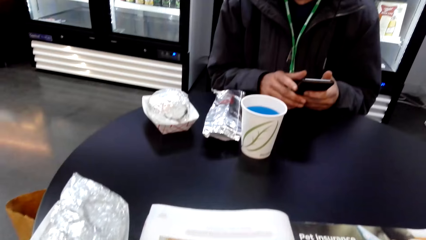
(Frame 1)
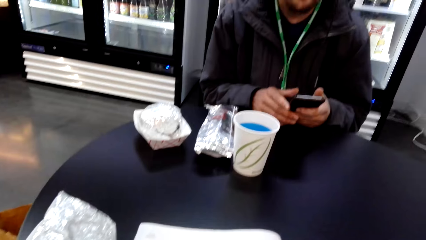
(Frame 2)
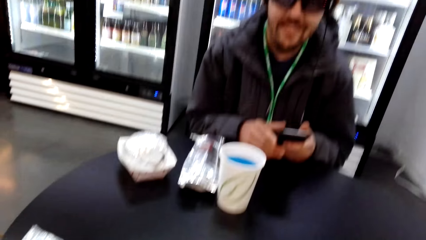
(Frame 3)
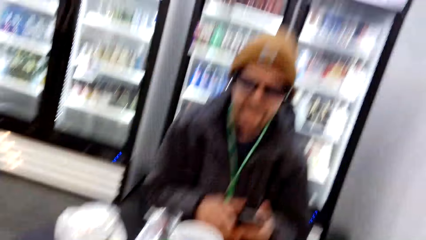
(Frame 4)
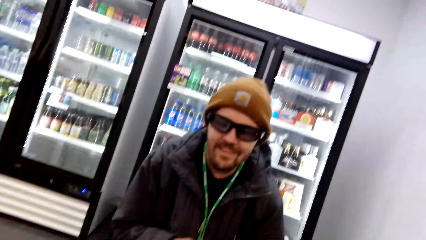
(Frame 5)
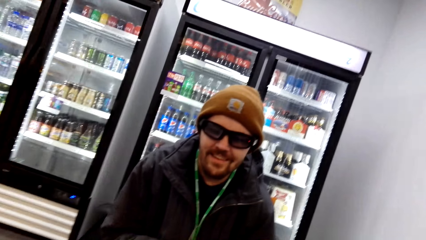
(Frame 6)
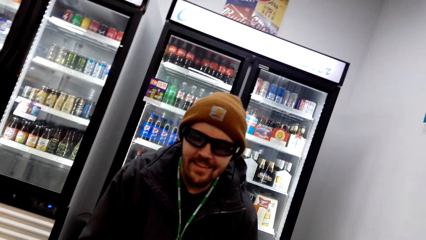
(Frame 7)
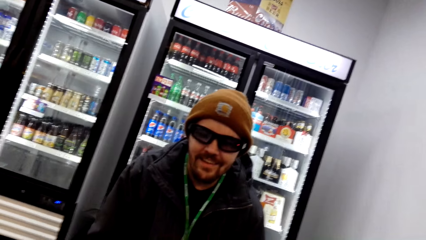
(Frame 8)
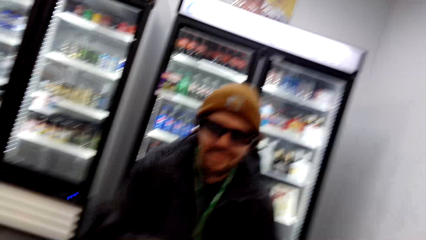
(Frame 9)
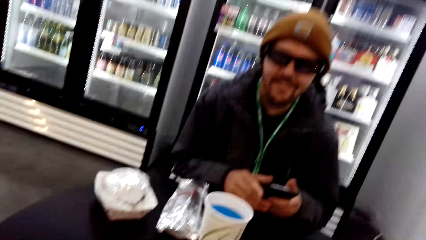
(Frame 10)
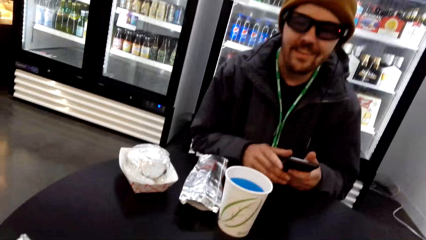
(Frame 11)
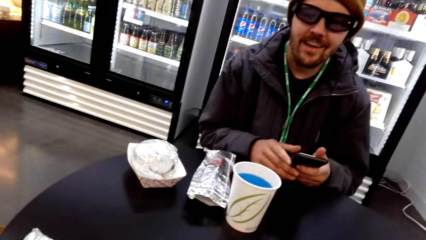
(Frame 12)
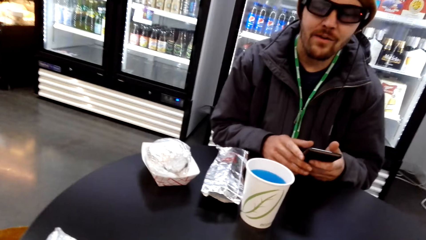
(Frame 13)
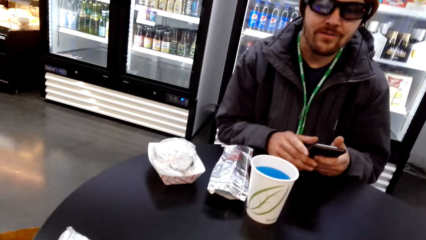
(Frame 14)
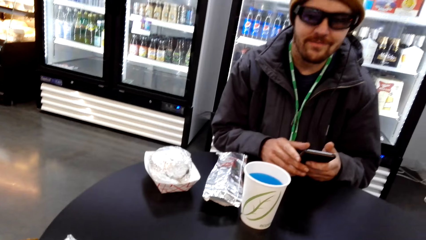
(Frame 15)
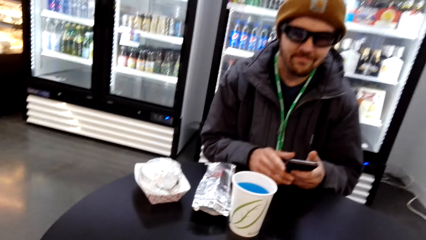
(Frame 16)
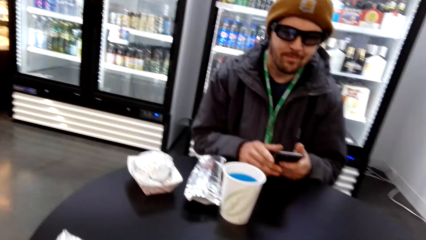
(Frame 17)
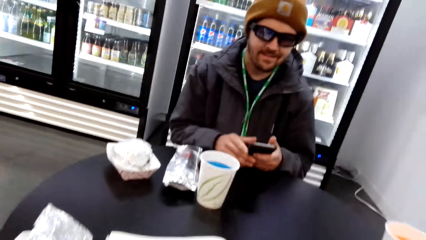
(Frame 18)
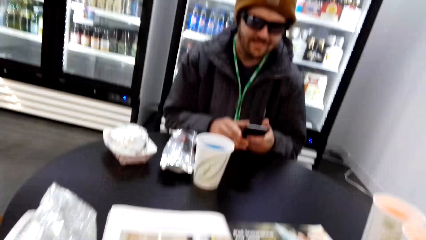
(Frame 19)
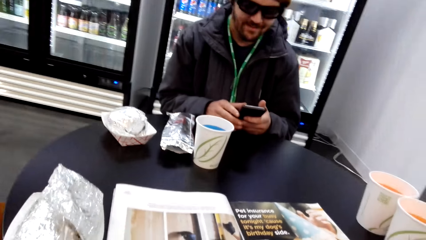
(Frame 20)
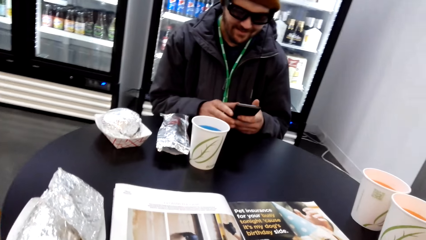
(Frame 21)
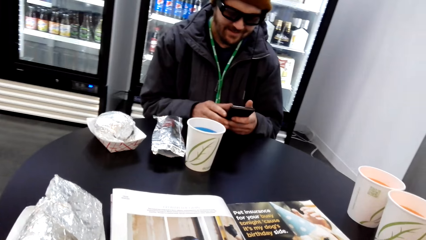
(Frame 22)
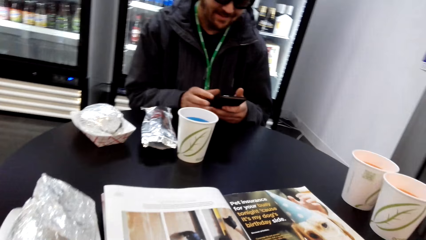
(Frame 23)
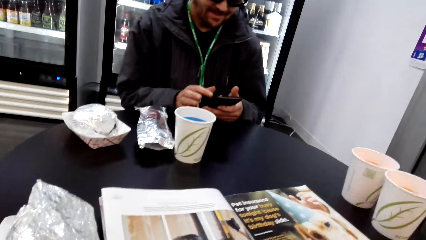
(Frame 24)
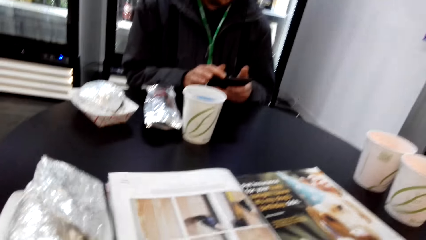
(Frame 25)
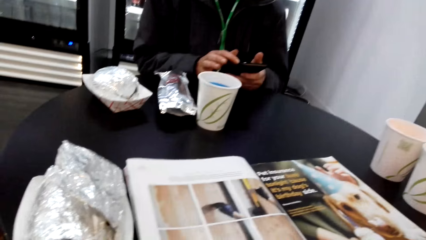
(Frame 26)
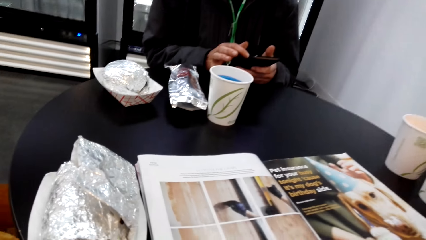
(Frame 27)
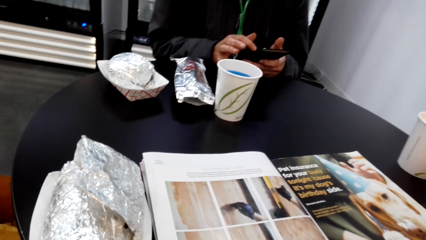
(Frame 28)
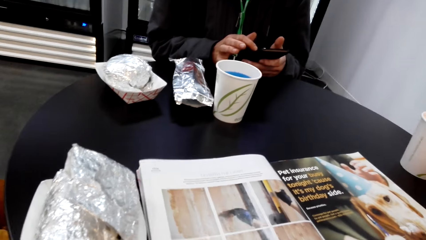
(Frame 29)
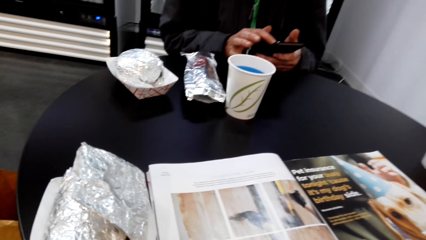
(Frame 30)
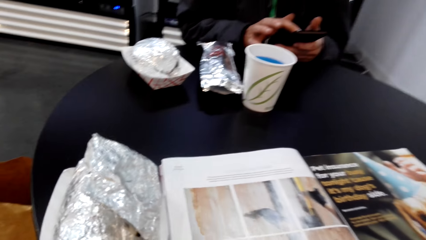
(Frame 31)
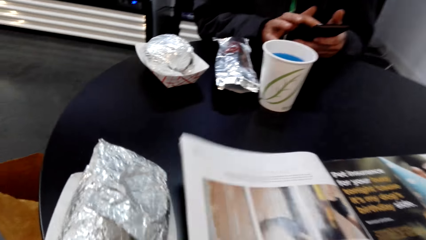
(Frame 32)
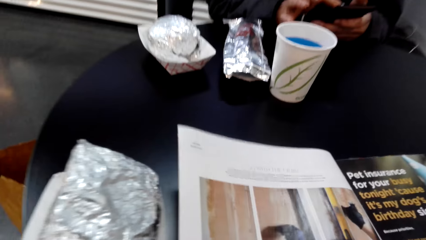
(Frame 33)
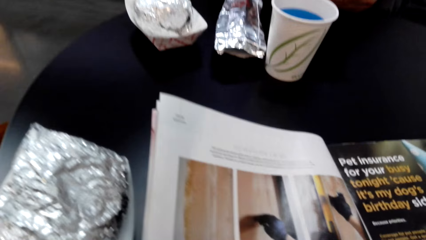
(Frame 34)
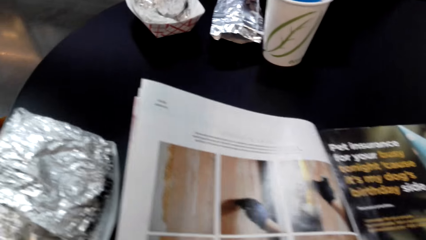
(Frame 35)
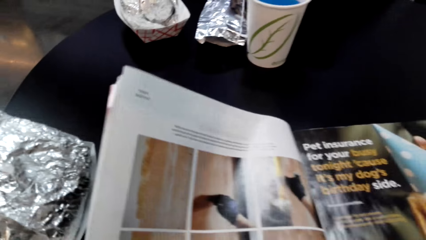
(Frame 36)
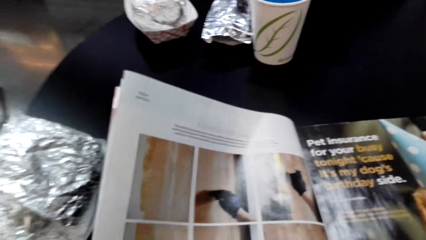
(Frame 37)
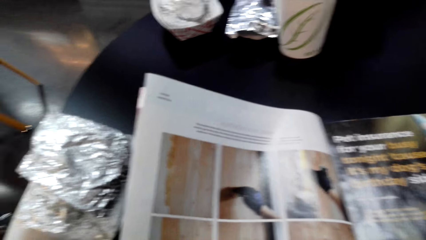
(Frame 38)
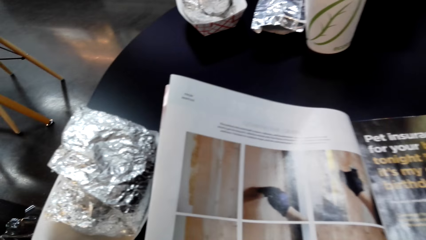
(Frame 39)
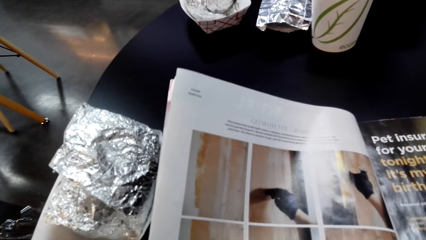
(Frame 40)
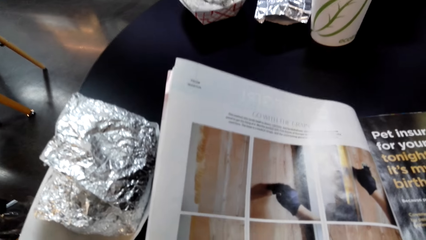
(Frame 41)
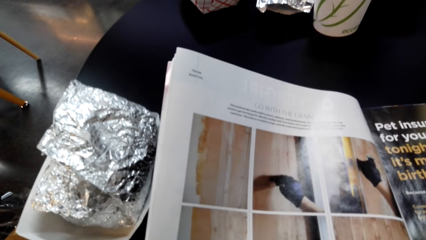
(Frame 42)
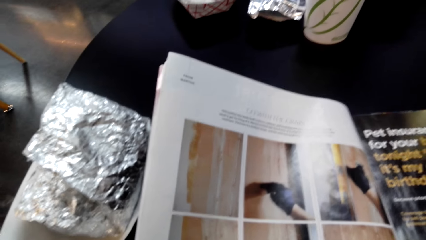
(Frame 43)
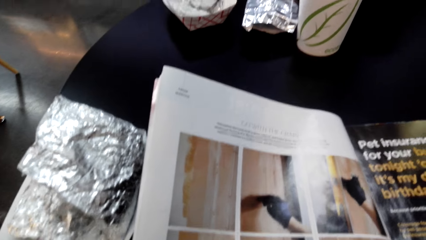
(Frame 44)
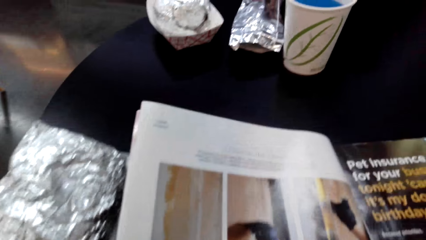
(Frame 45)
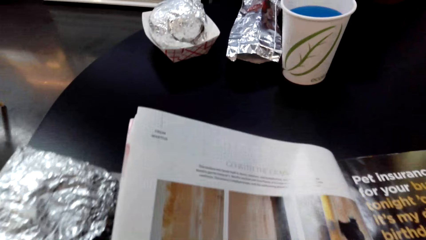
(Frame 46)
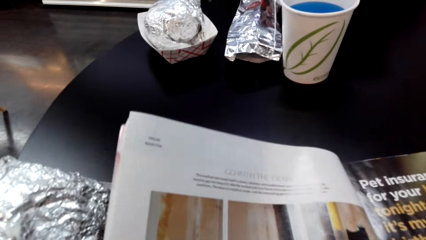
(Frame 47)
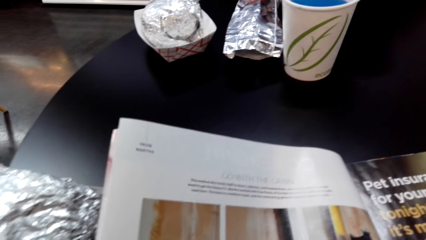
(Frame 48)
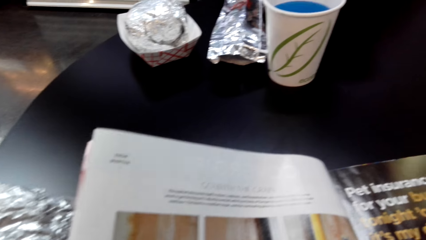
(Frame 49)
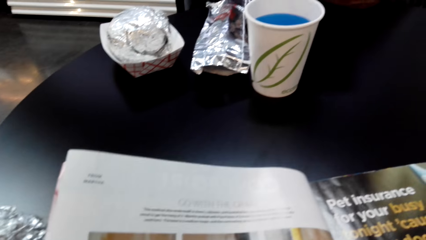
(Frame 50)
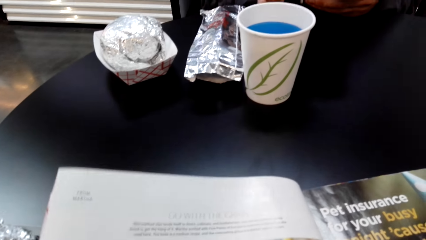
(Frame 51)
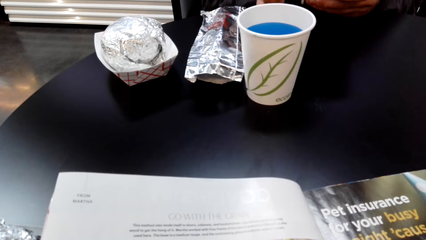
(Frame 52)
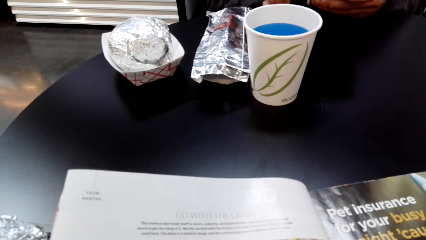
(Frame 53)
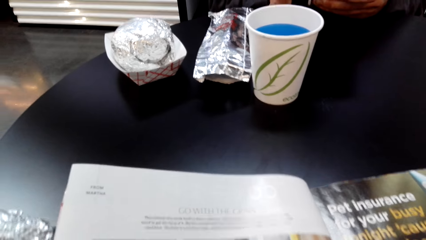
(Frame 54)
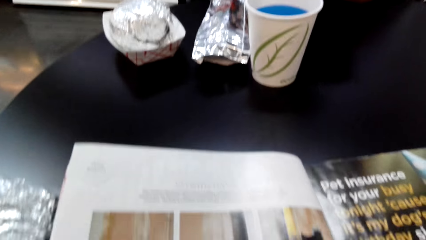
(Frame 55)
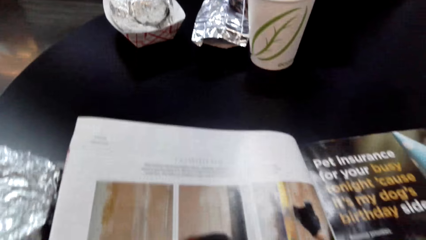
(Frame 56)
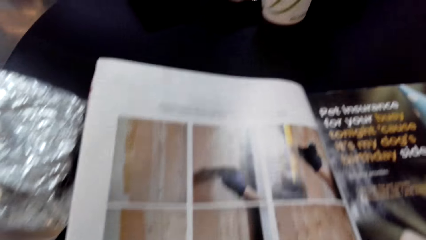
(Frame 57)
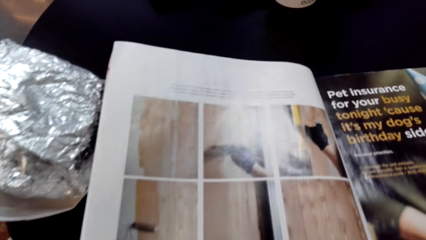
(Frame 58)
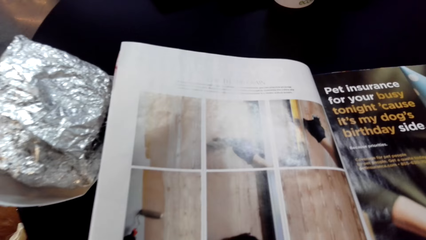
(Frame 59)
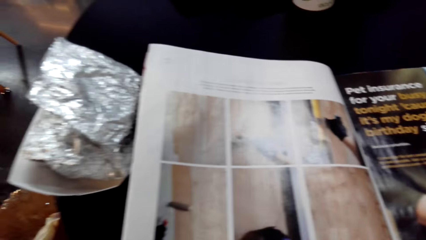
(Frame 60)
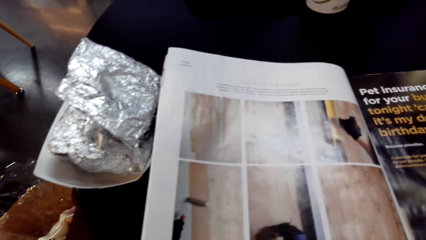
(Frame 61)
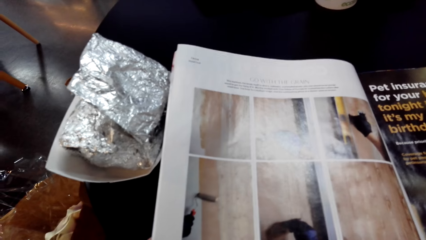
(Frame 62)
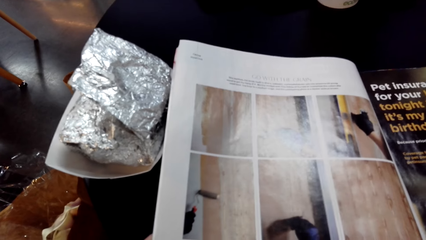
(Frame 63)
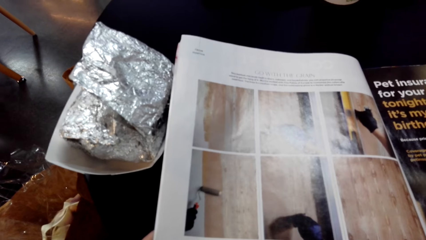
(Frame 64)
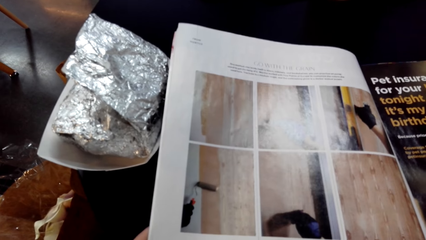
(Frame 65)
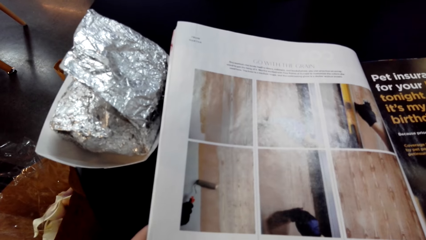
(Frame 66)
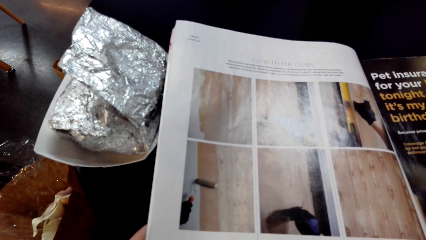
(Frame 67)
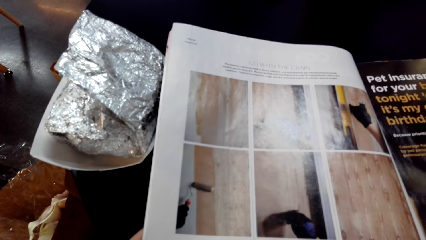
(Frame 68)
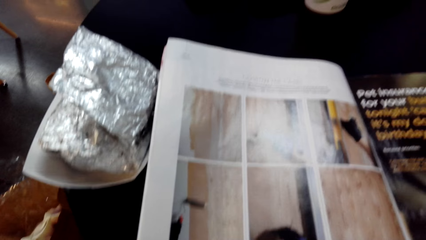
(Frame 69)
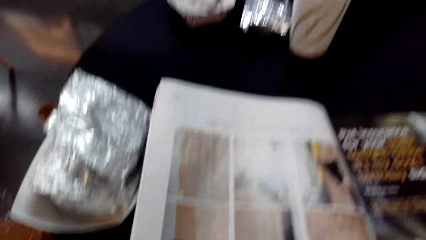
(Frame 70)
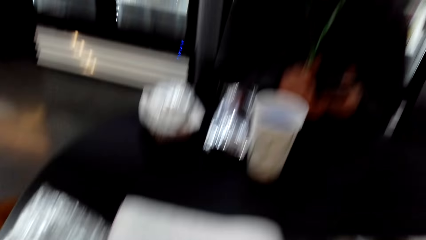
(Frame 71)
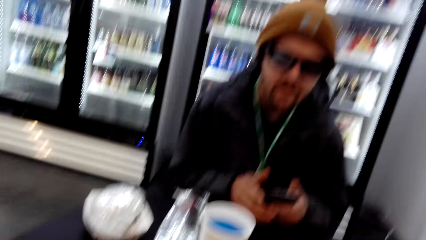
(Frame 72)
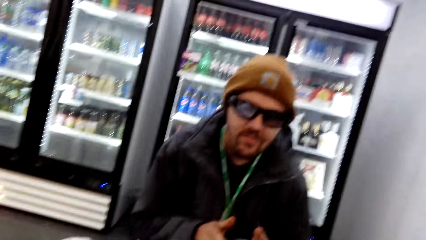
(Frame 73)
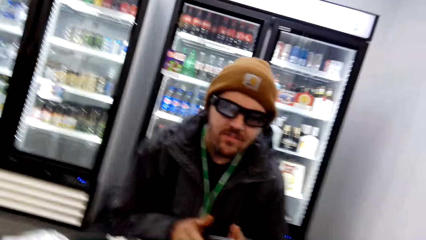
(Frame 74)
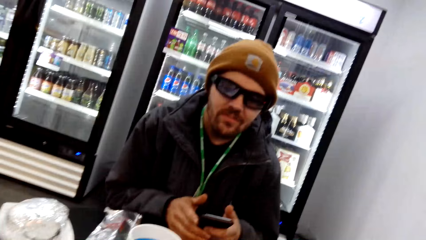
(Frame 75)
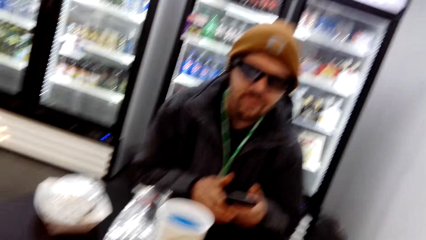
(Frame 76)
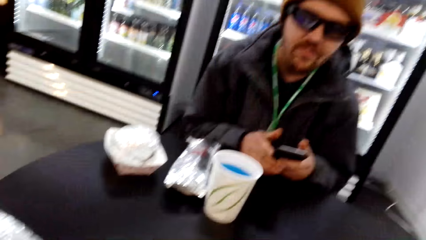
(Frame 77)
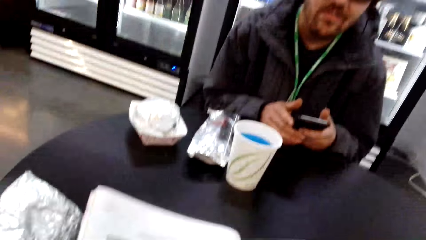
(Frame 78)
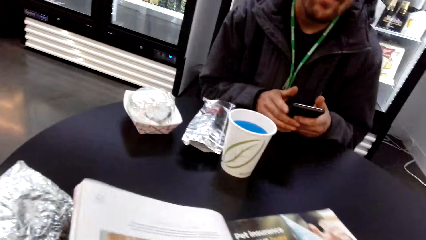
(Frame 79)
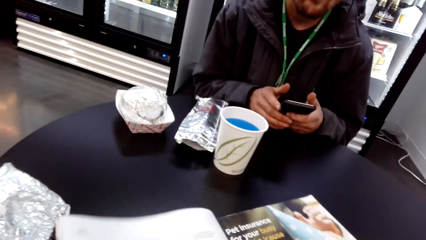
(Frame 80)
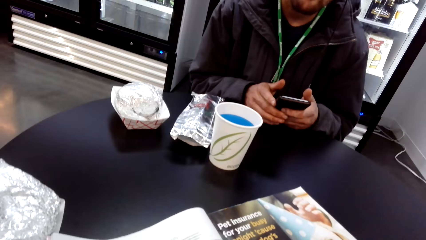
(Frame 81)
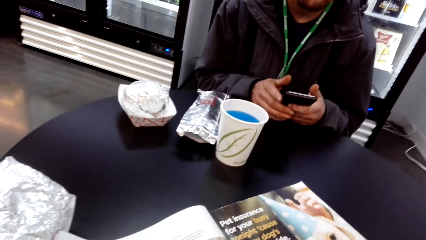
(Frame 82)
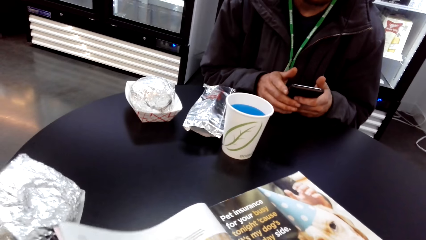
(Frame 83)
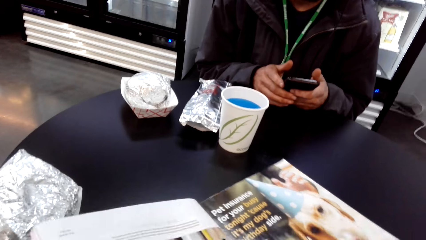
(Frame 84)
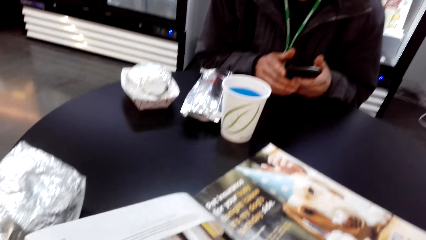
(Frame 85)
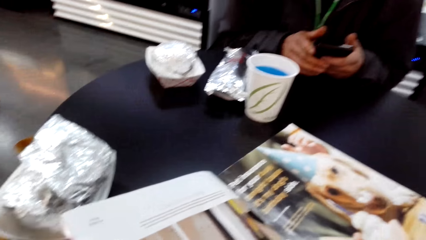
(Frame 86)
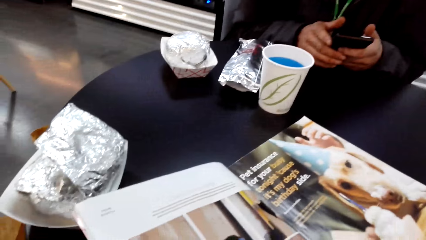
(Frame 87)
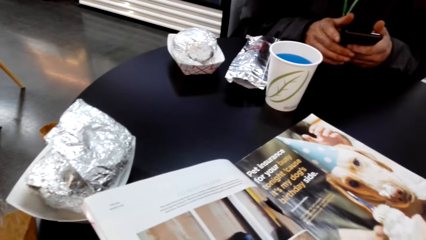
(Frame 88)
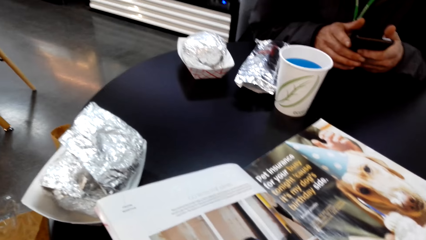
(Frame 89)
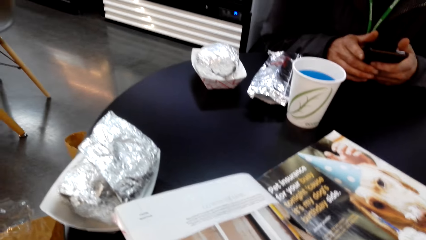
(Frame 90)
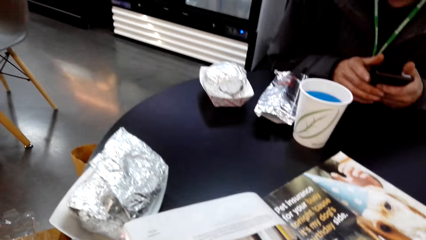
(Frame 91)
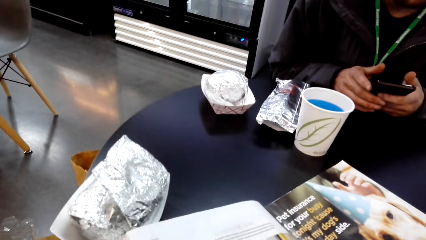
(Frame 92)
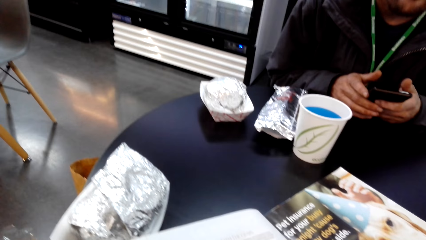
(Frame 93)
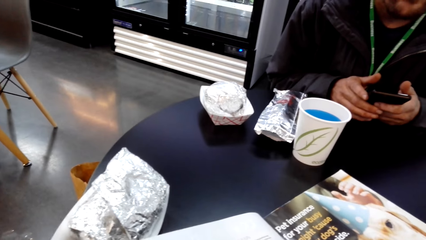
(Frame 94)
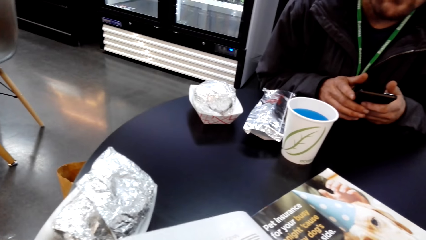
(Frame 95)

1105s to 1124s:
The camera wearer drags the magazine on the table. They talk to a man.
